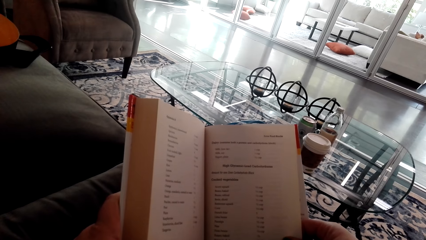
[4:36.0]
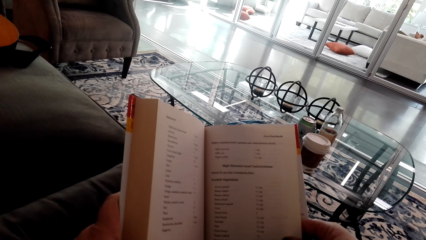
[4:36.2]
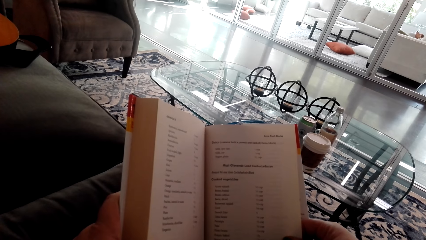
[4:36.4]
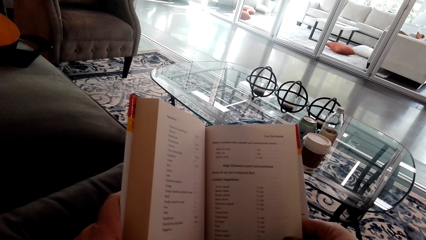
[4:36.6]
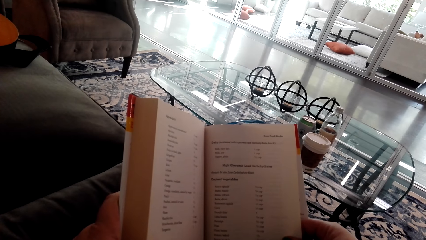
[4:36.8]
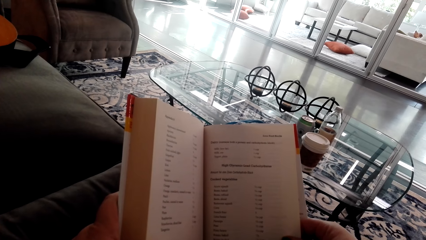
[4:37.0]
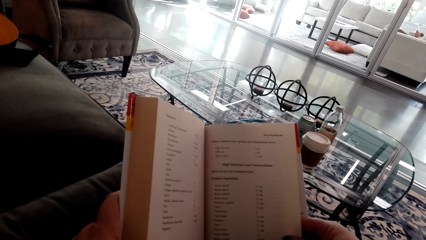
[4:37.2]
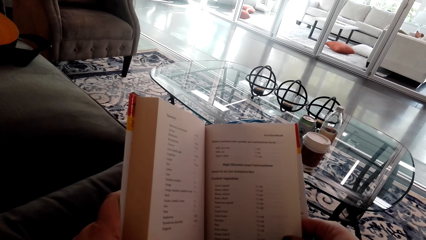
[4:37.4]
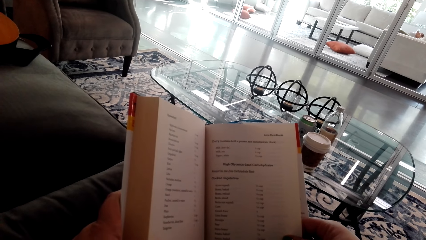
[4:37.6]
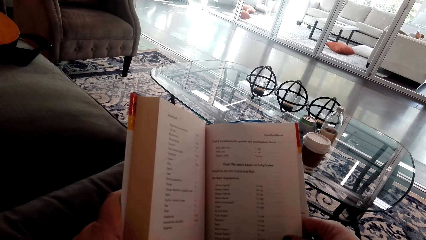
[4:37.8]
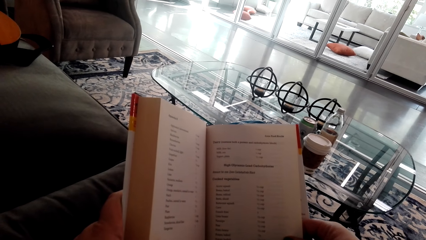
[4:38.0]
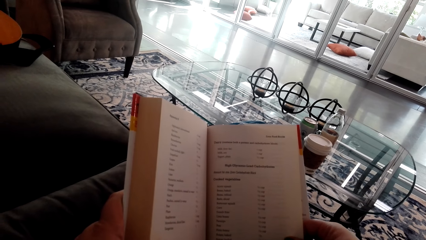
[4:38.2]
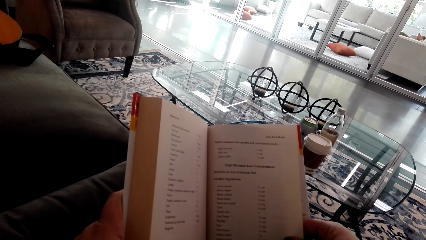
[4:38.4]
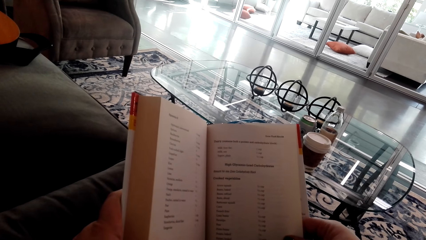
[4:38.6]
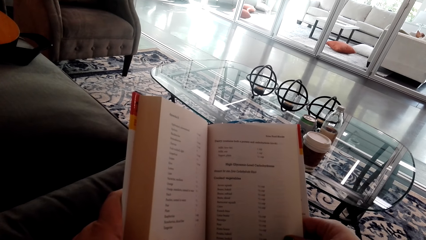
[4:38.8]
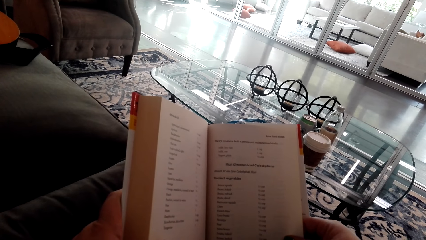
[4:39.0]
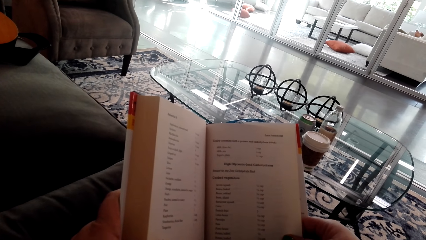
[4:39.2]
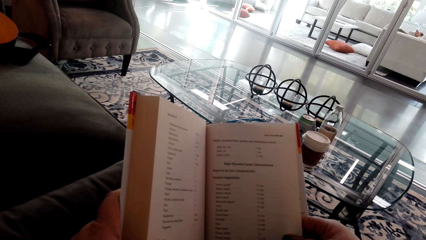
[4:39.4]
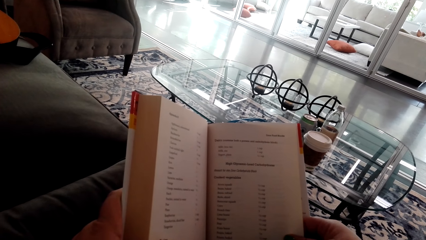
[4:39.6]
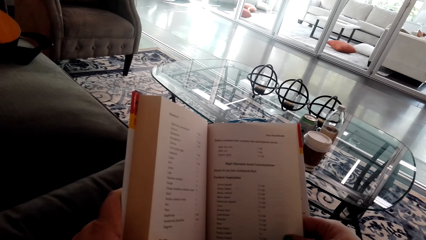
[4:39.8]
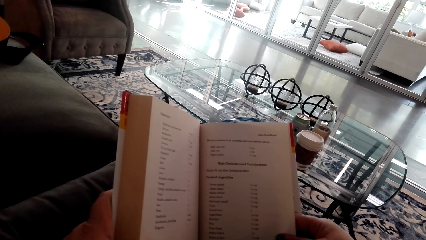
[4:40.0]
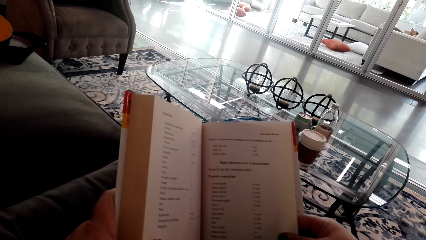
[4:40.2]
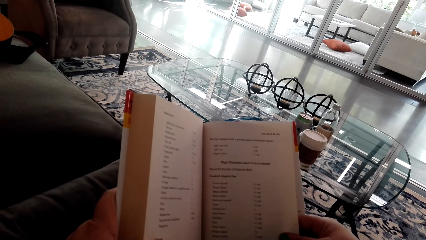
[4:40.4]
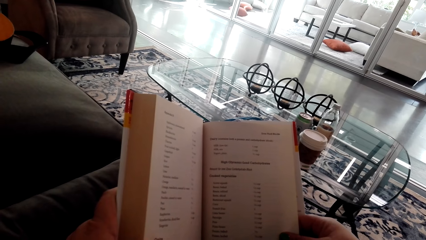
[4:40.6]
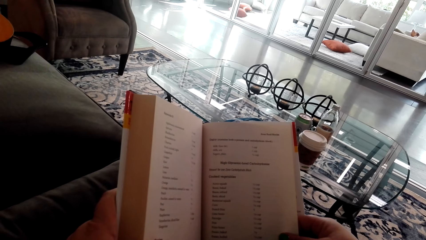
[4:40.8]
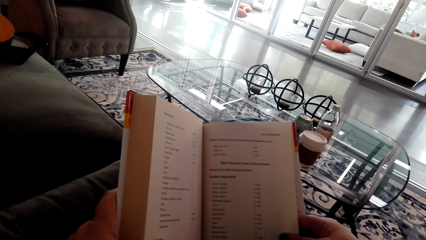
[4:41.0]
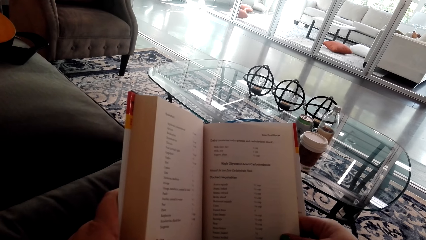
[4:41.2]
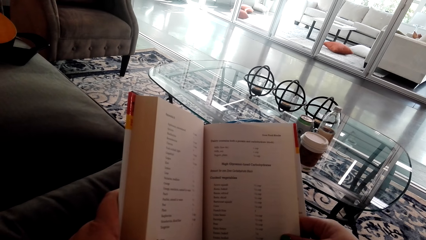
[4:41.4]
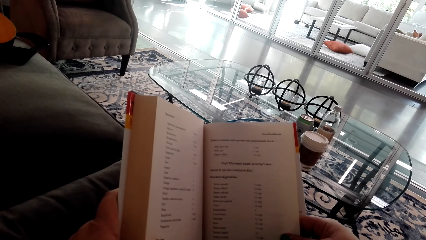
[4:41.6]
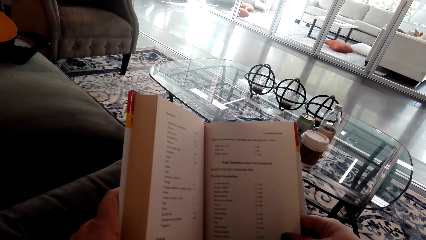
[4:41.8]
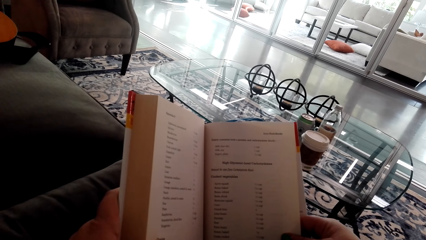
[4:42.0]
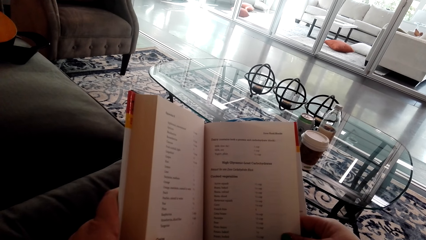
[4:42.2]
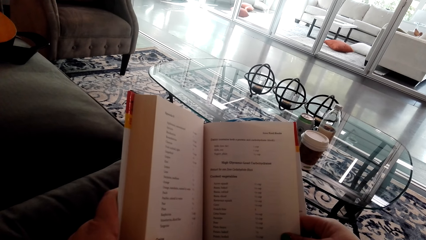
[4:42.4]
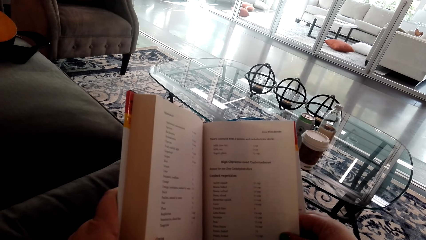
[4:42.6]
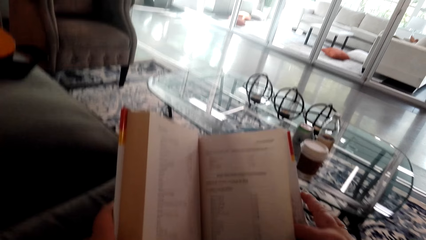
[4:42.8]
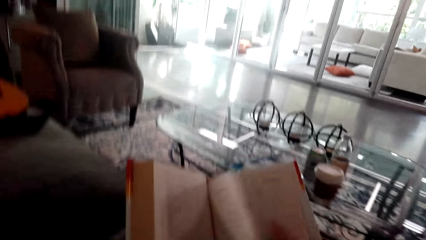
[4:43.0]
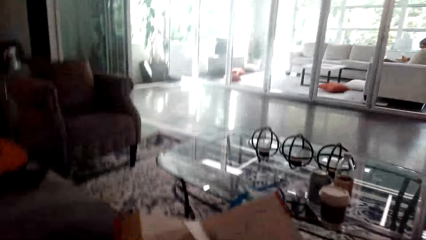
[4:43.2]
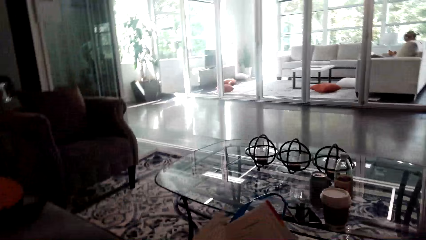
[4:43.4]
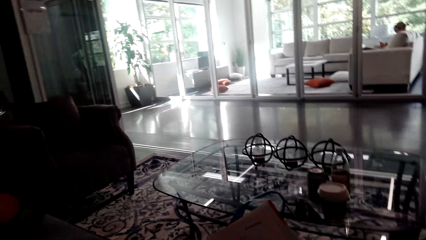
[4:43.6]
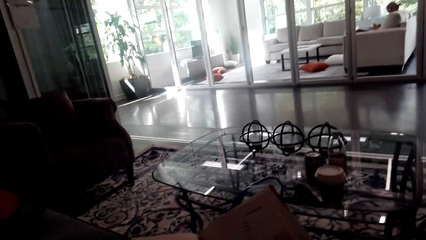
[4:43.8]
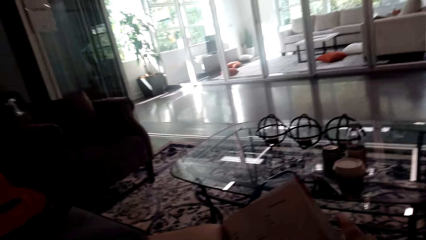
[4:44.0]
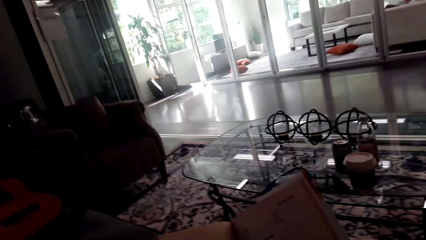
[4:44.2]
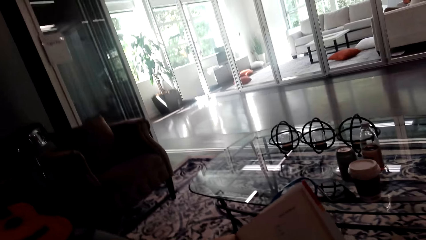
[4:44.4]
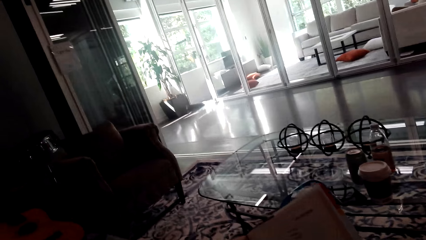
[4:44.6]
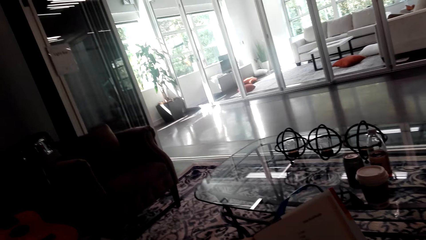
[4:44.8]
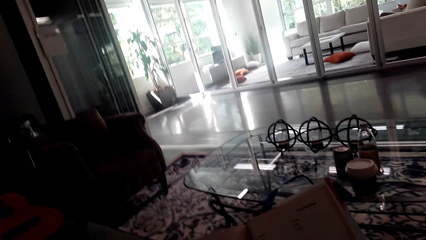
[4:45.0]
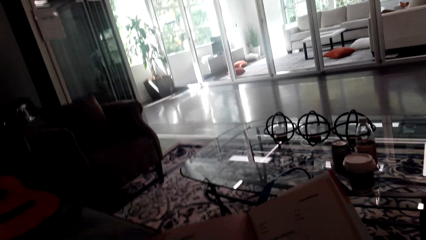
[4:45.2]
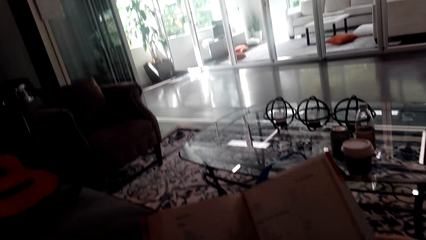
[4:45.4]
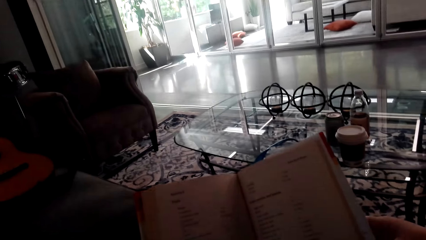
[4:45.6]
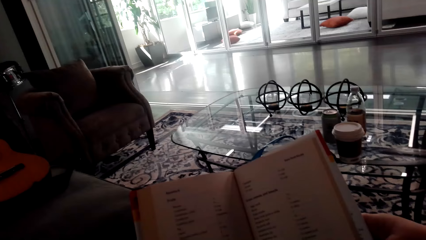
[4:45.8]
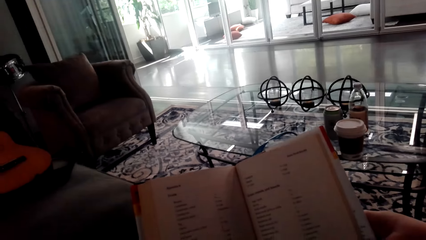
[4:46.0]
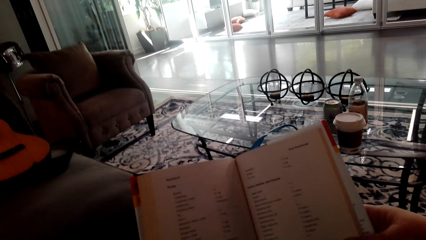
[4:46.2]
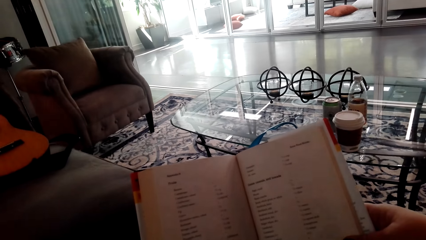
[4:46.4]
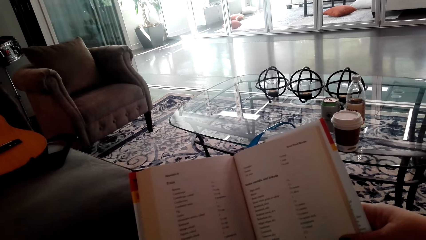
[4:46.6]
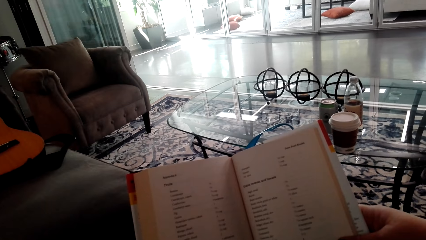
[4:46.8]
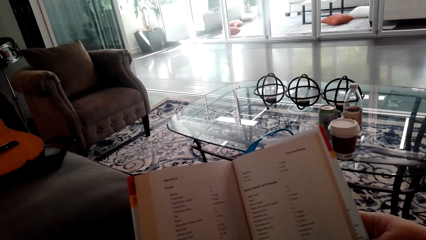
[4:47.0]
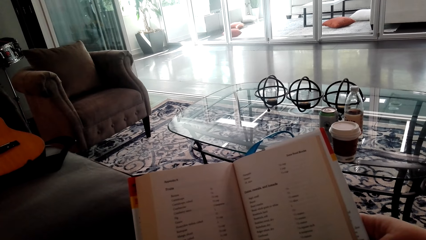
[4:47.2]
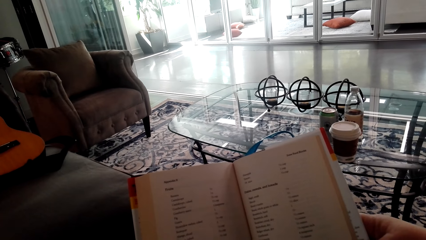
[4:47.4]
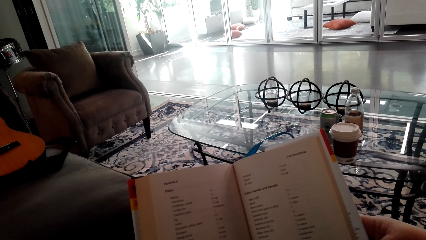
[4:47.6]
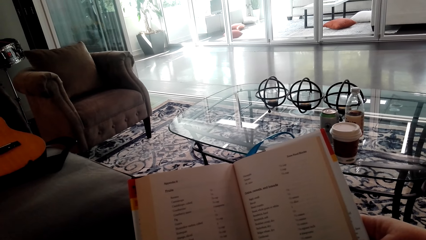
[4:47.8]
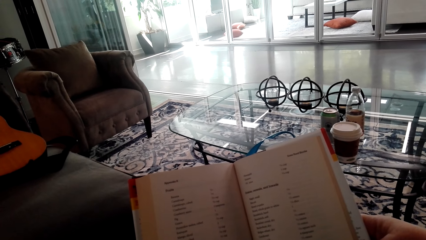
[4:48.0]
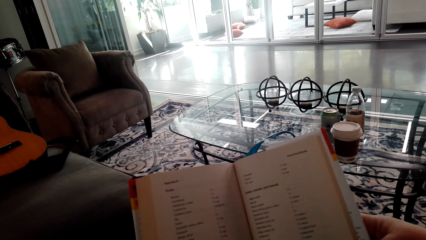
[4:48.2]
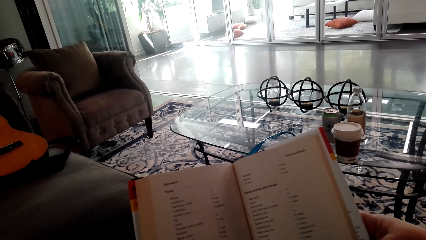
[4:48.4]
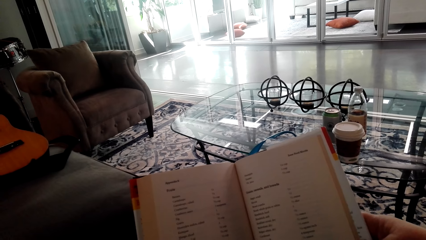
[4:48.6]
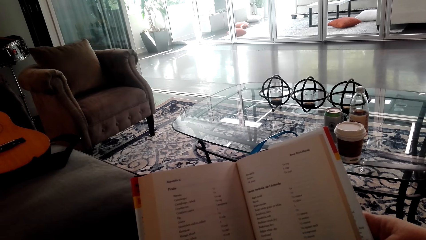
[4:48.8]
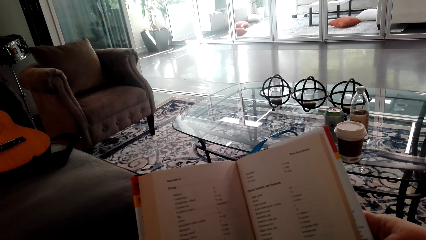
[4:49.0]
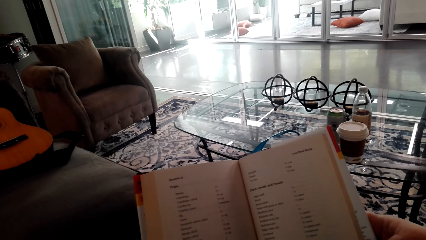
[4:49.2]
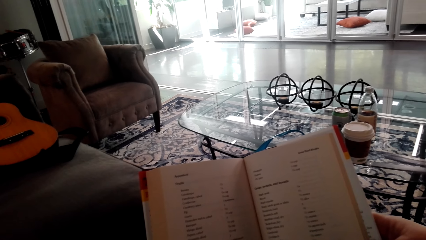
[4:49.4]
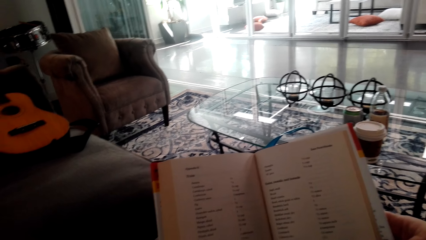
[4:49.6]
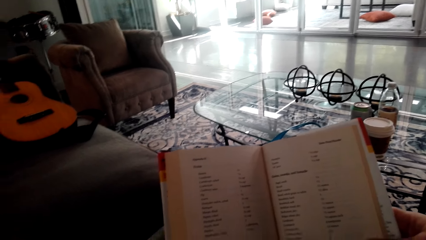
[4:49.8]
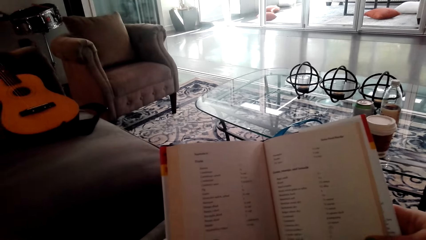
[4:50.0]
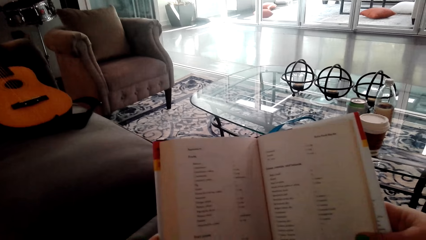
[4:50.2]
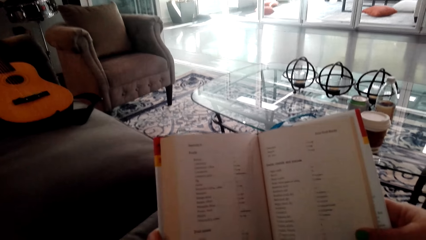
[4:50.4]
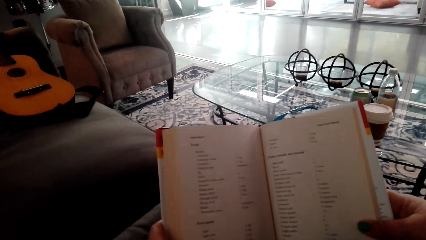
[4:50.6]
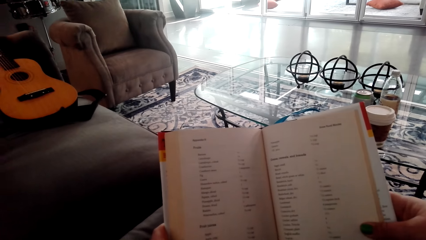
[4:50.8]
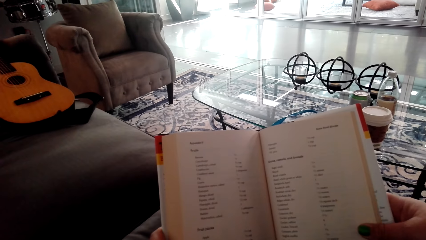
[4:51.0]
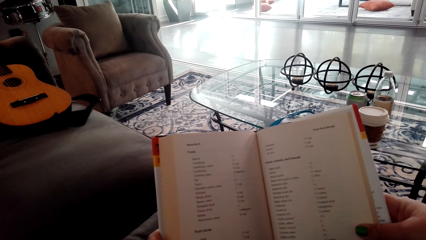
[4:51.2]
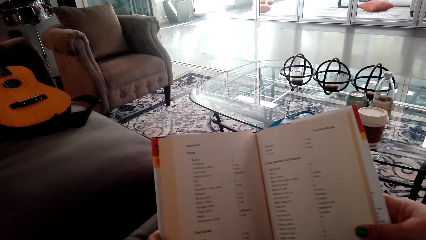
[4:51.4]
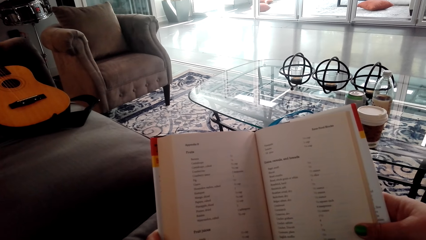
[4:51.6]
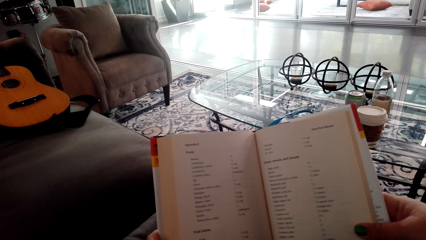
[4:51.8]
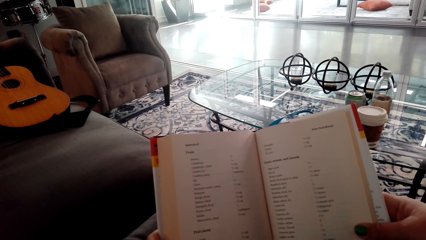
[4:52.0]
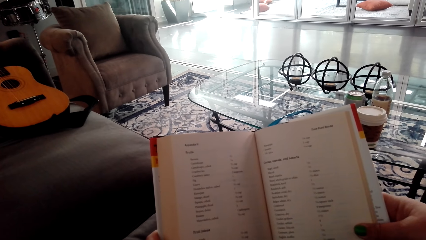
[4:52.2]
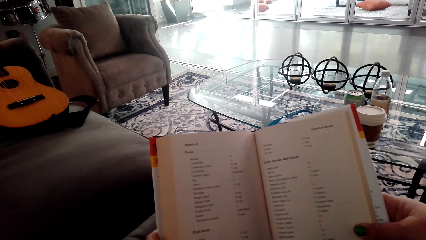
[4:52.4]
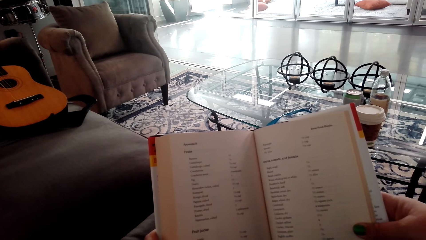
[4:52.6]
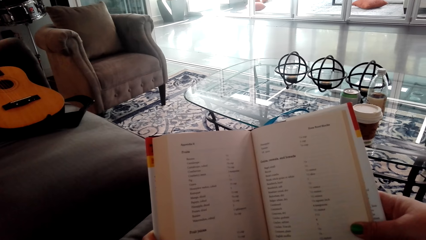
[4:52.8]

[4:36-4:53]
The camera wearer turns the book over. They read the book.
